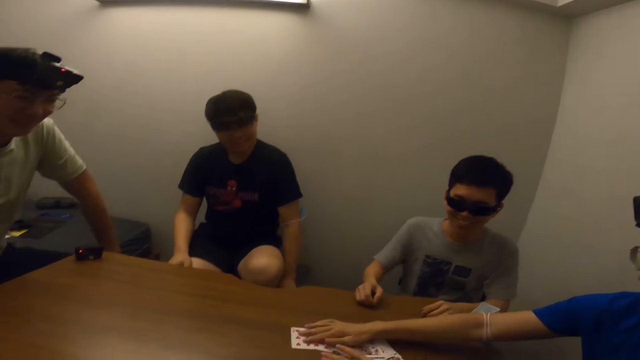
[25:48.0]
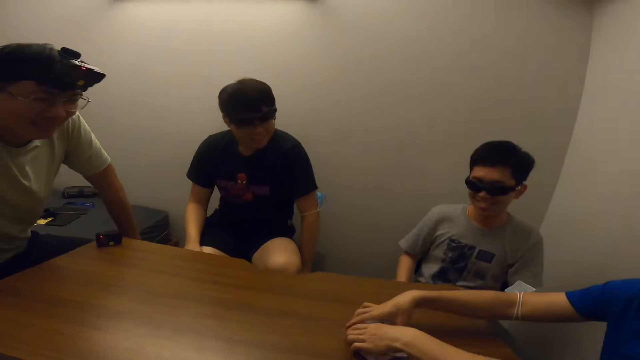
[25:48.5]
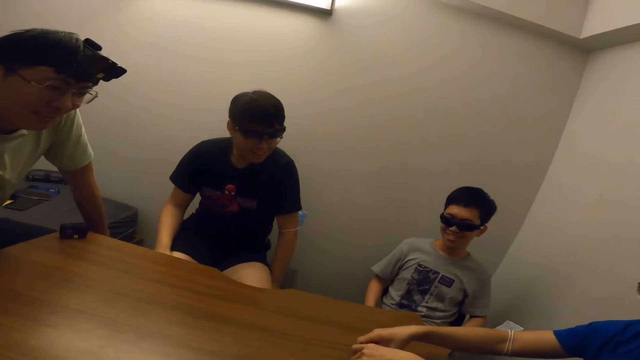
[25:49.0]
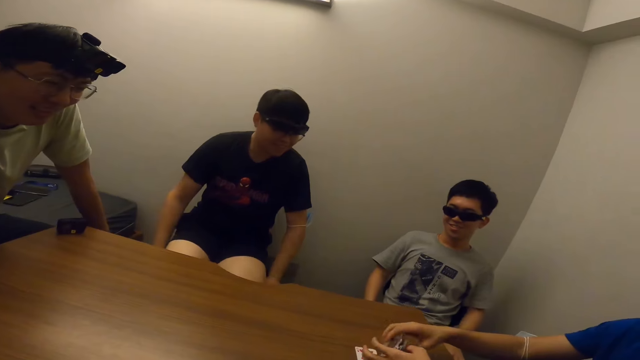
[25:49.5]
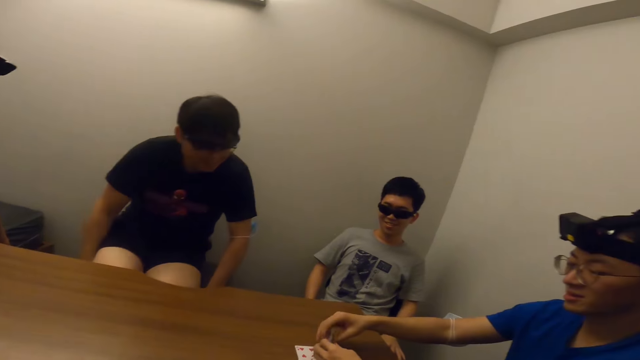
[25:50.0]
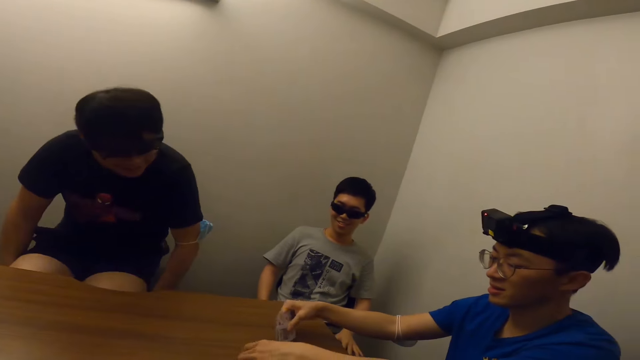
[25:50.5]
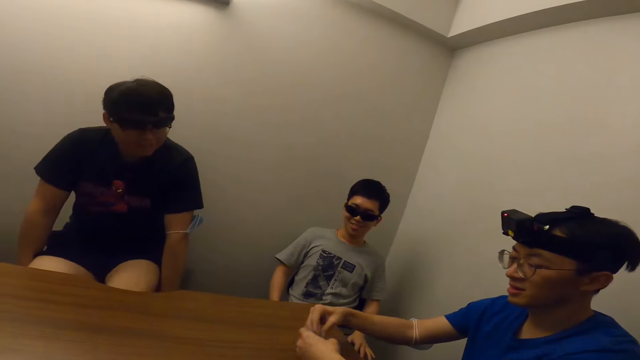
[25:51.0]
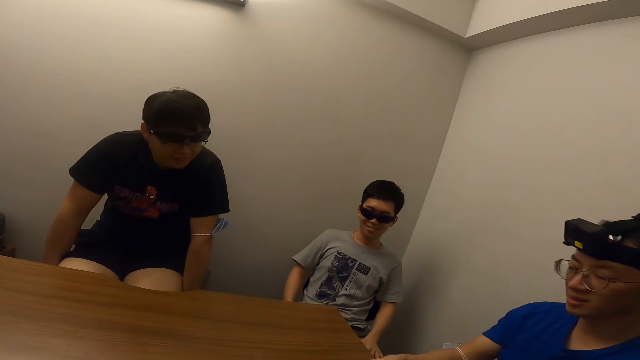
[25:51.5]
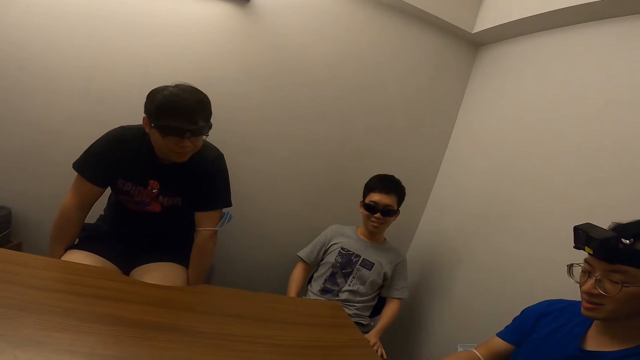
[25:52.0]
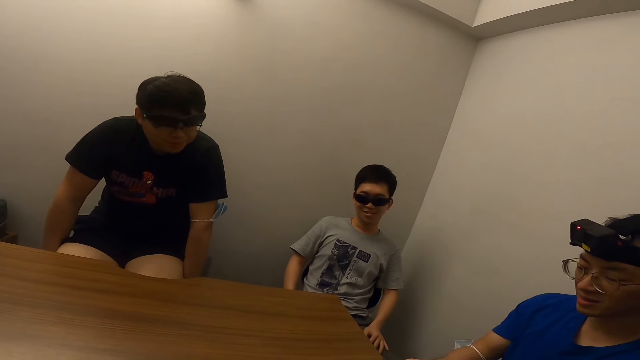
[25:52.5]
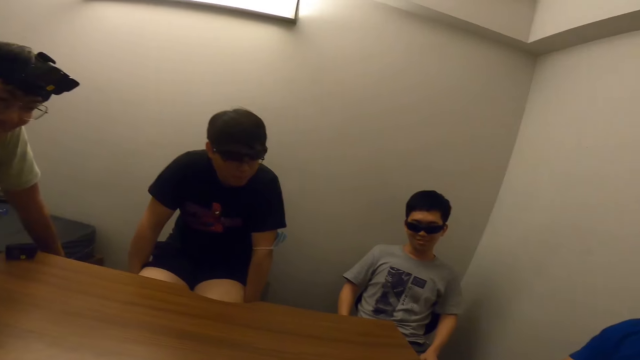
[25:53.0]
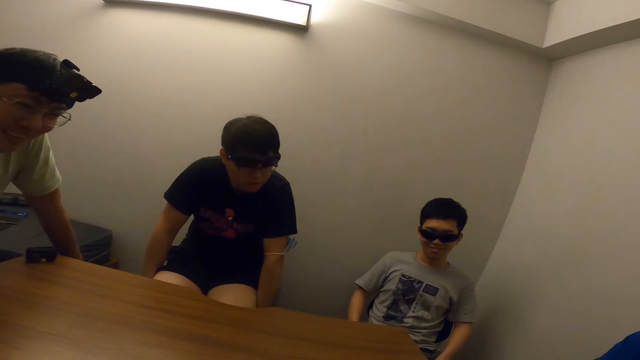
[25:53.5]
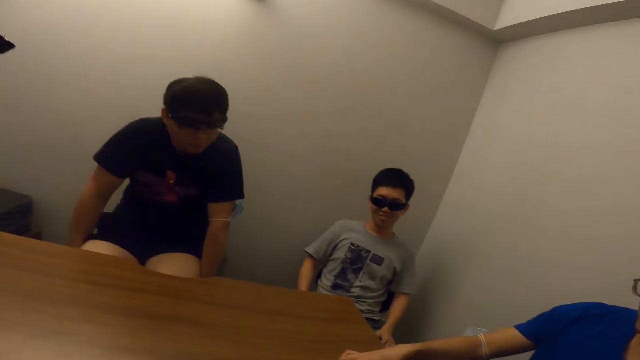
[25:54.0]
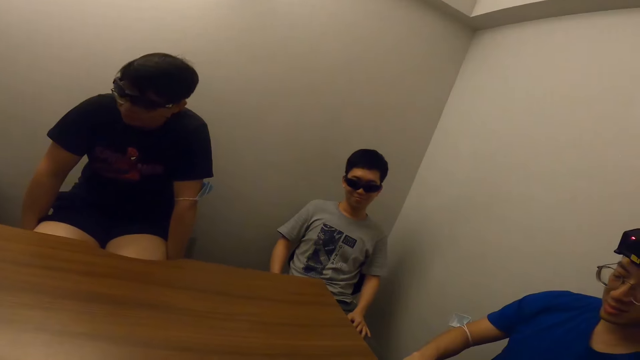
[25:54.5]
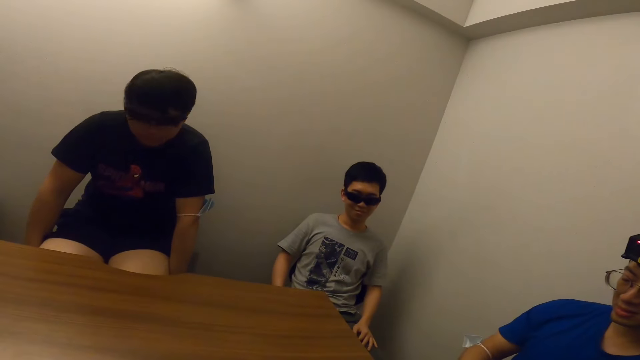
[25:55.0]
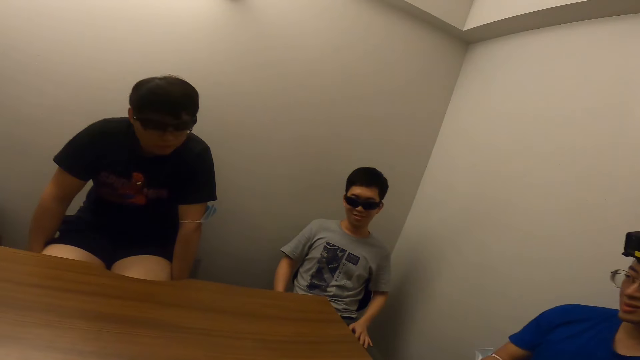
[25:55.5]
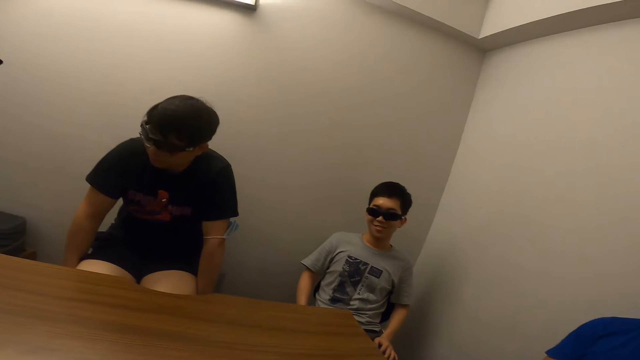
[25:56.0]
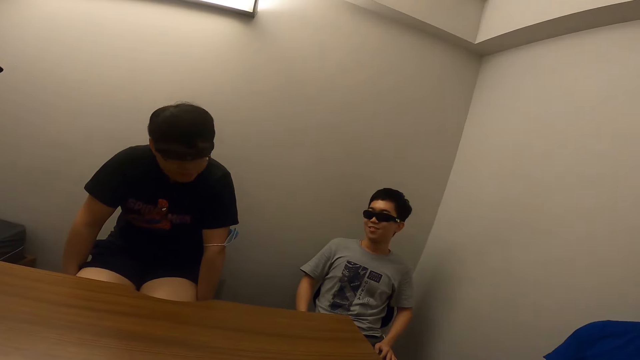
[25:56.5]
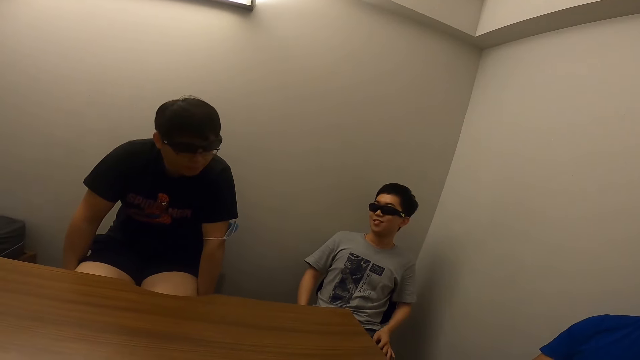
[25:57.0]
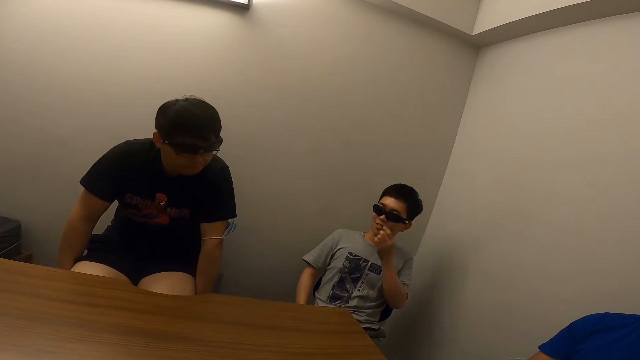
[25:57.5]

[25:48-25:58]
The camera wearer stares at a man. Another man picks up the cards from the table. The camera wearer stares at the first man. They stare at a third man.

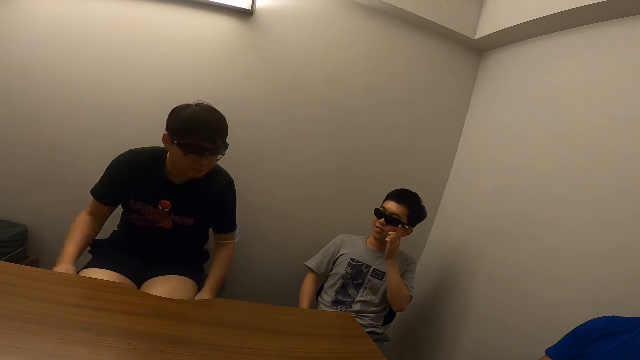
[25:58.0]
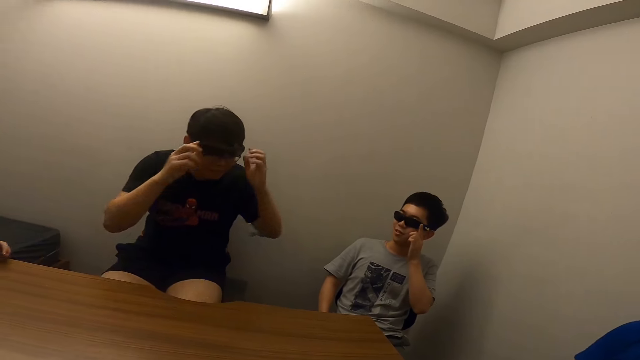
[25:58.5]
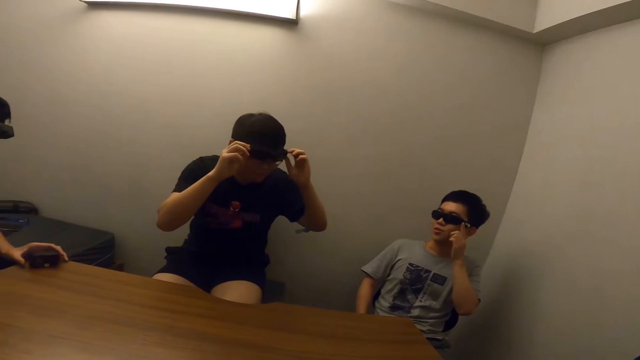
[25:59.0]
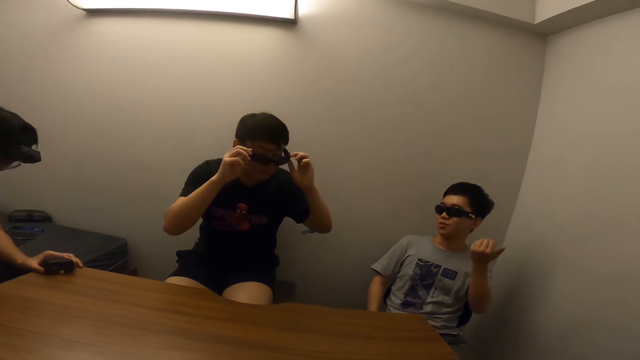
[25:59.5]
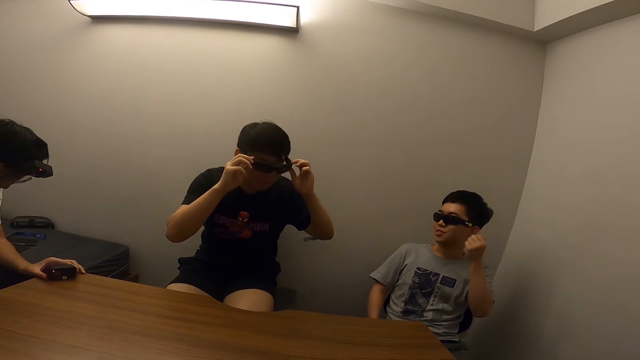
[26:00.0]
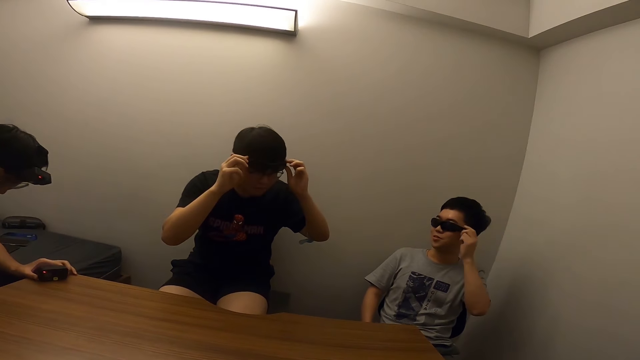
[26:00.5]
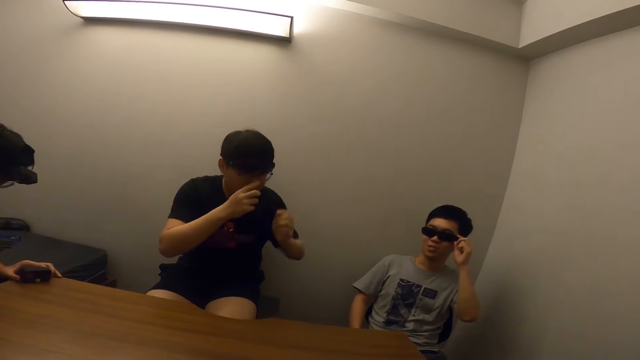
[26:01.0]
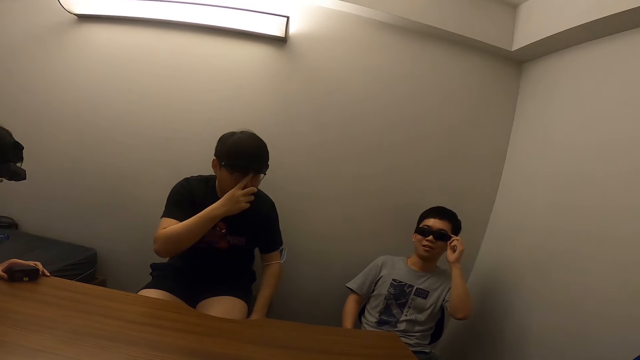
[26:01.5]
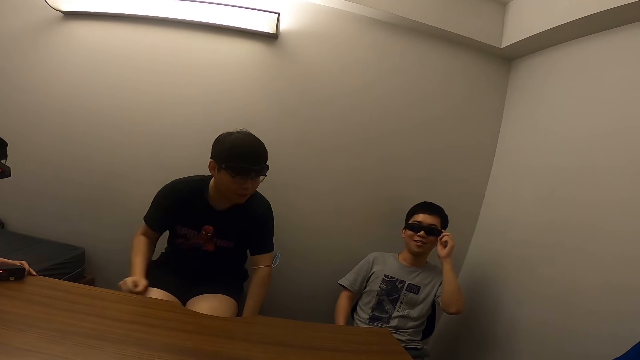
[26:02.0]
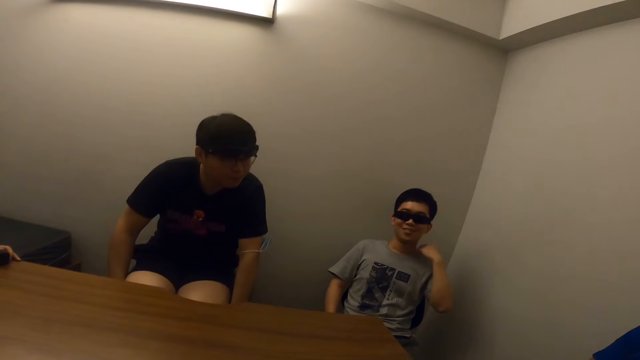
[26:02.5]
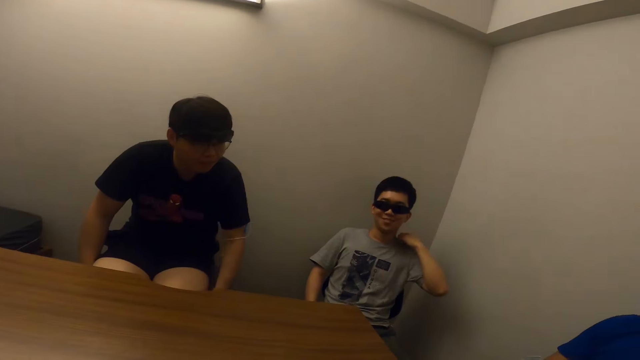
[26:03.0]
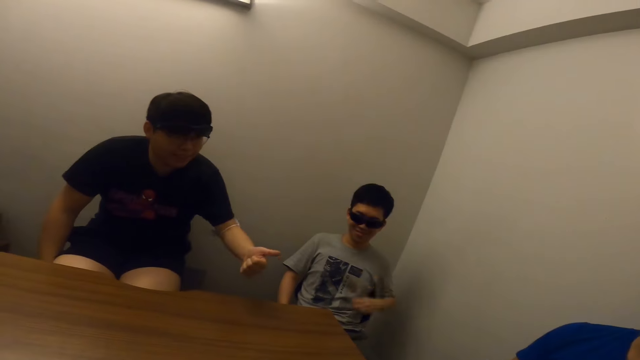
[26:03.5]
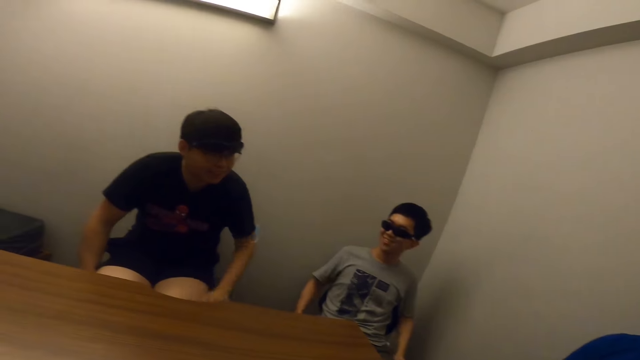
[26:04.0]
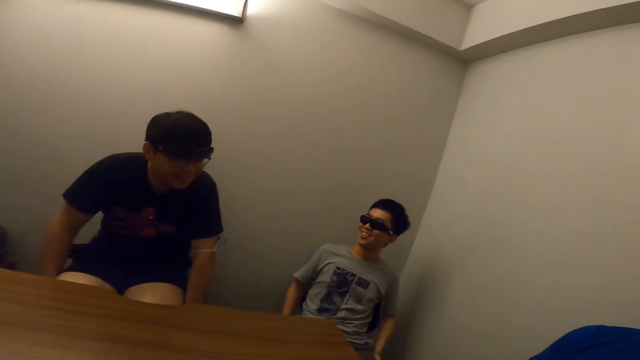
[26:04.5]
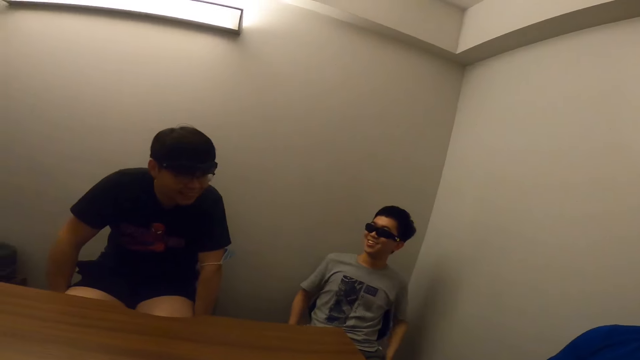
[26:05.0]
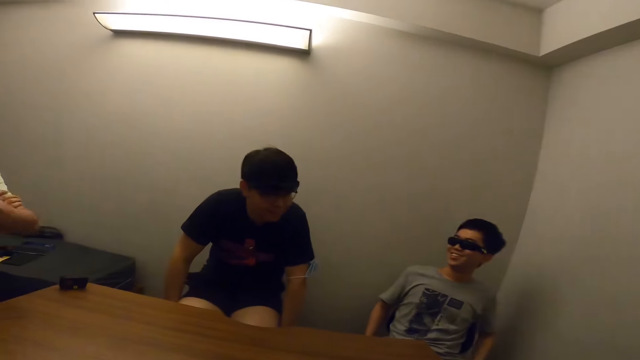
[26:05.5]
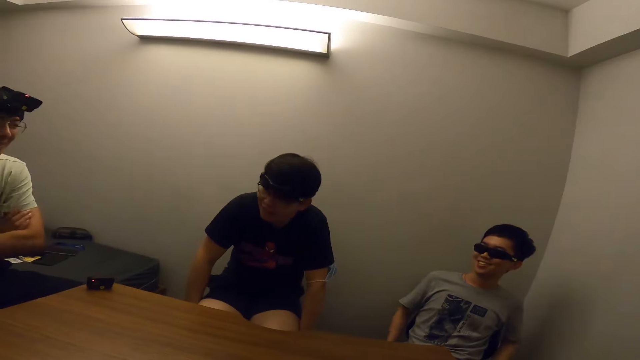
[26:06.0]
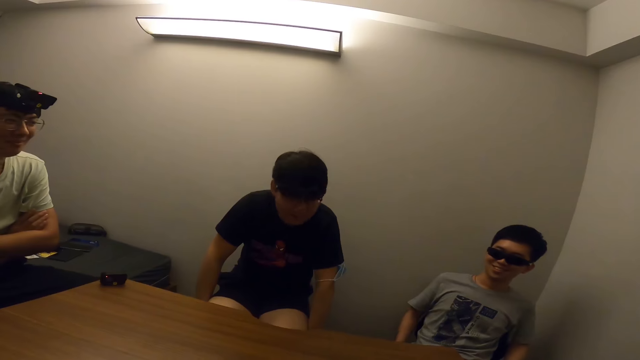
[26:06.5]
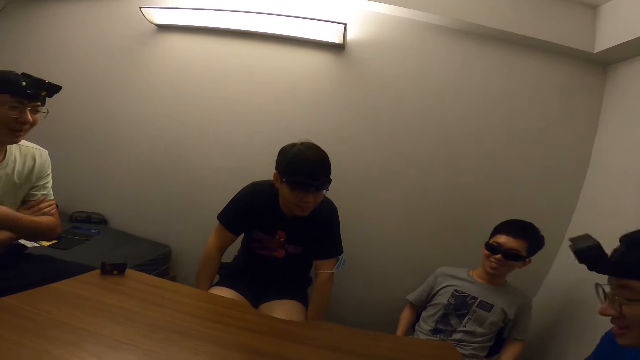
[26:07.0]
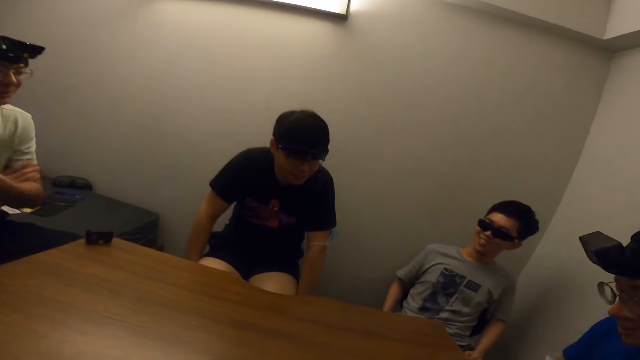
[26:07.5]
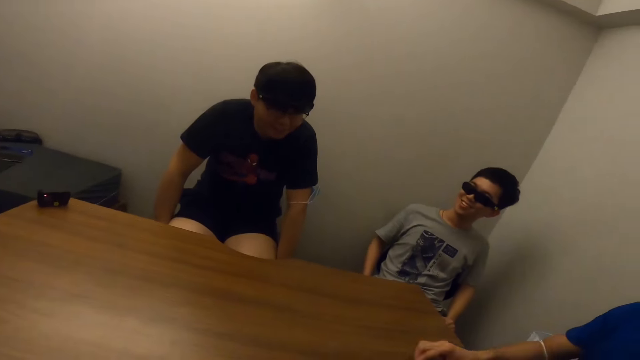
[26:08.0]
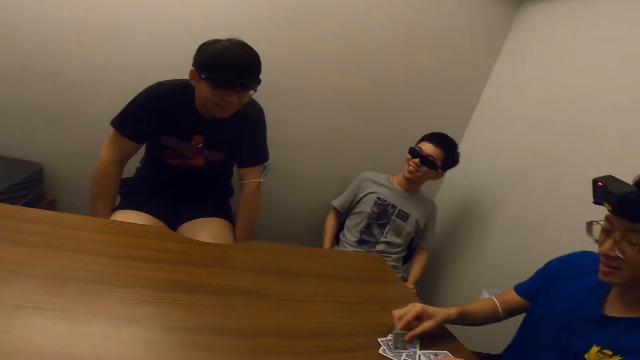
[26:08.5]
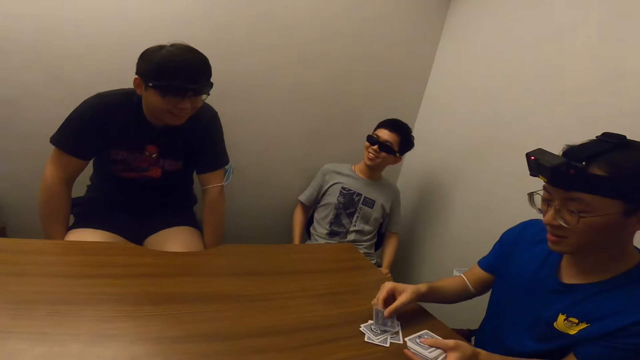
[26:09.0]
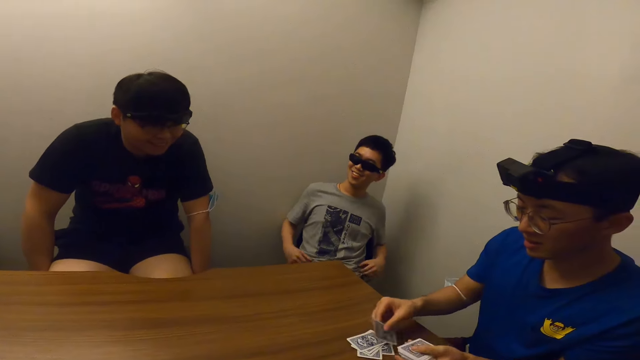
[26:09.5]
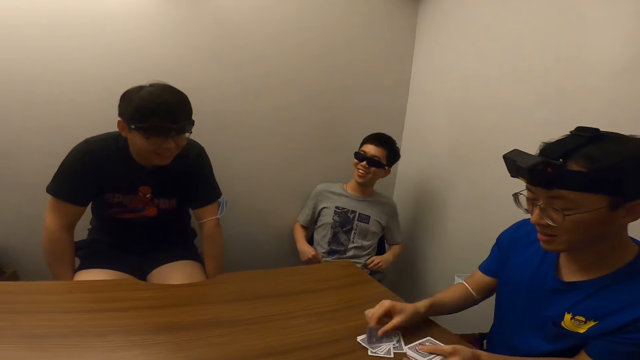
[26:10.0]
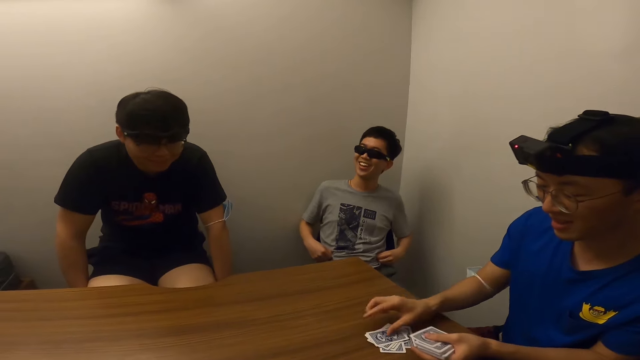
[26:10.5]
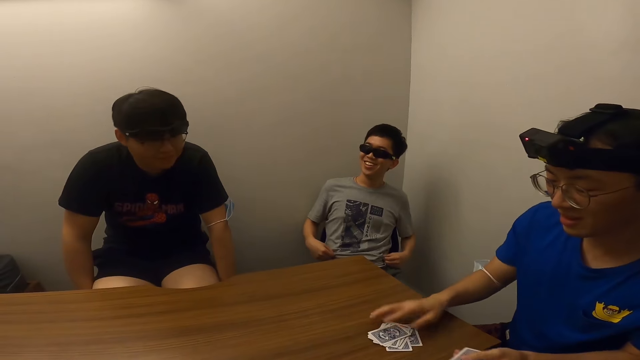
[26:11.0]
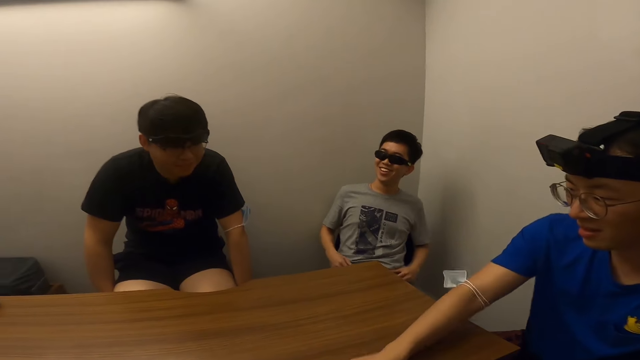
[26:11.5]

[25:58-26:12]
A man touches his glasses. The camera wearer stares at the man. They stare at another man. A man shares a card for the camera wearer.
